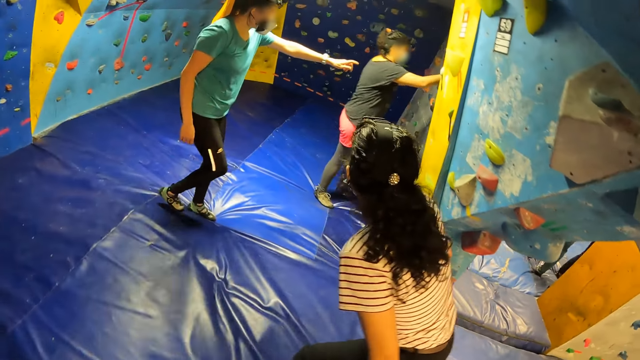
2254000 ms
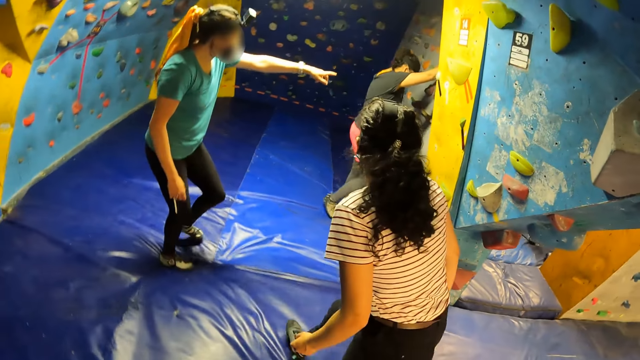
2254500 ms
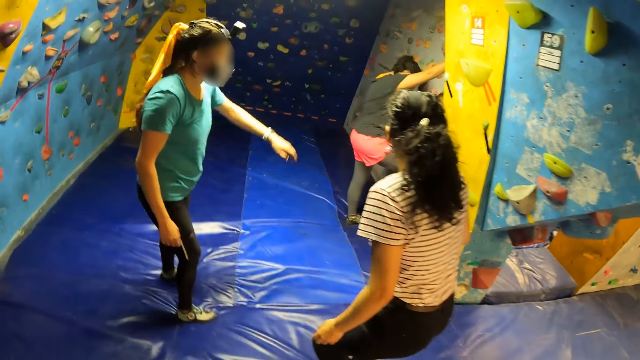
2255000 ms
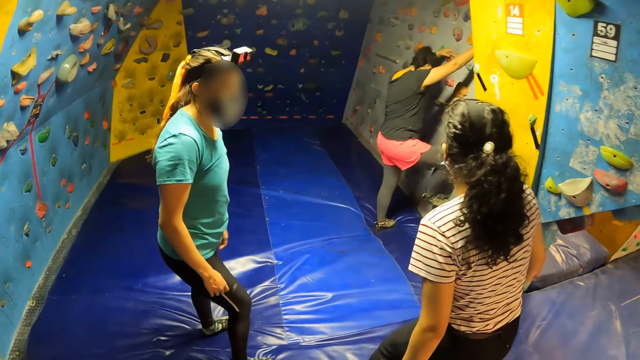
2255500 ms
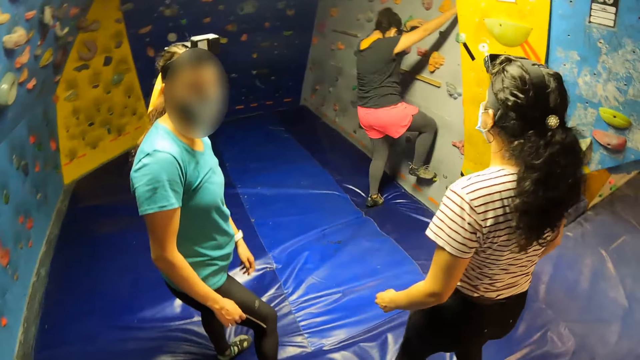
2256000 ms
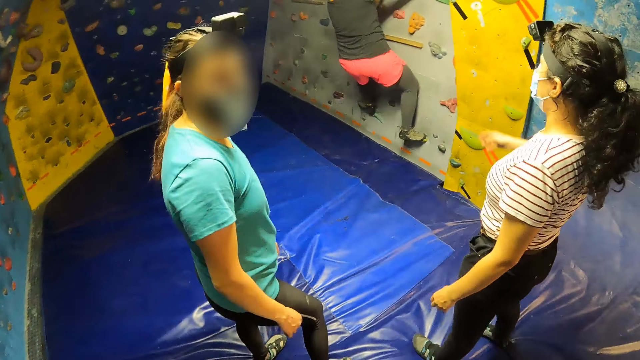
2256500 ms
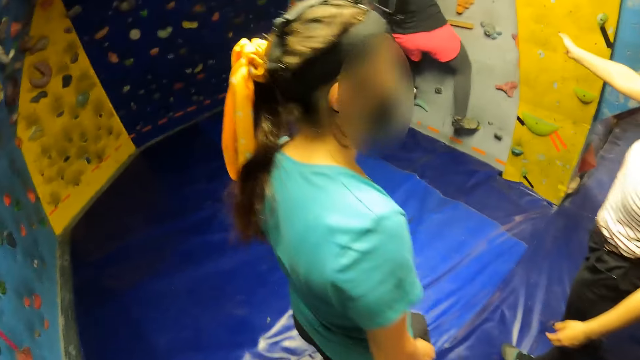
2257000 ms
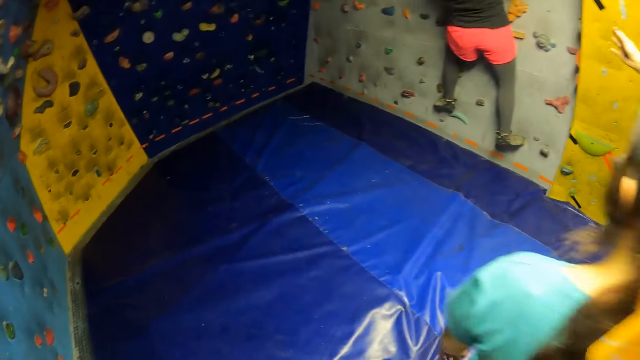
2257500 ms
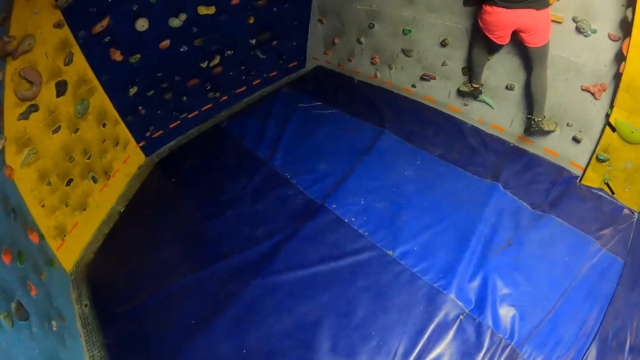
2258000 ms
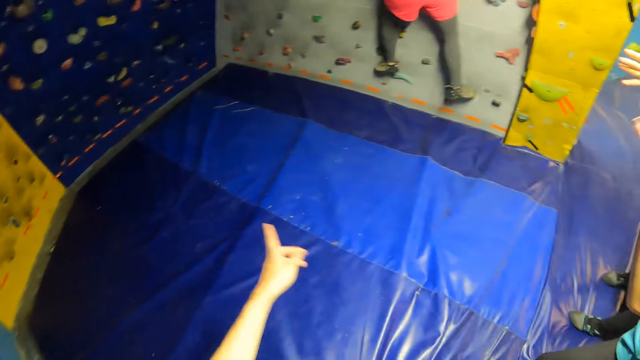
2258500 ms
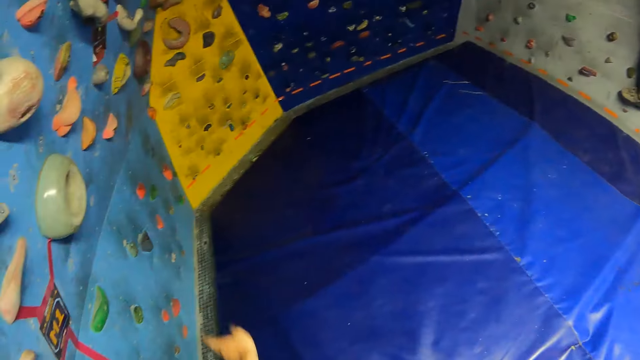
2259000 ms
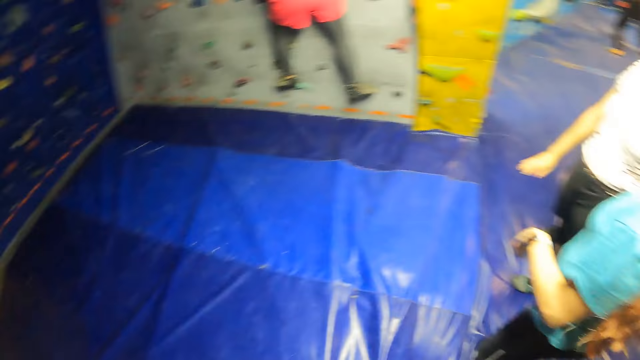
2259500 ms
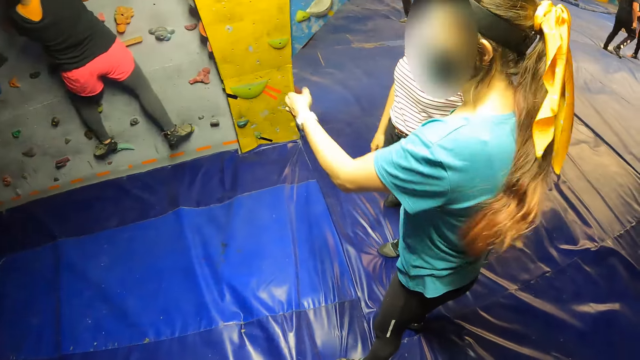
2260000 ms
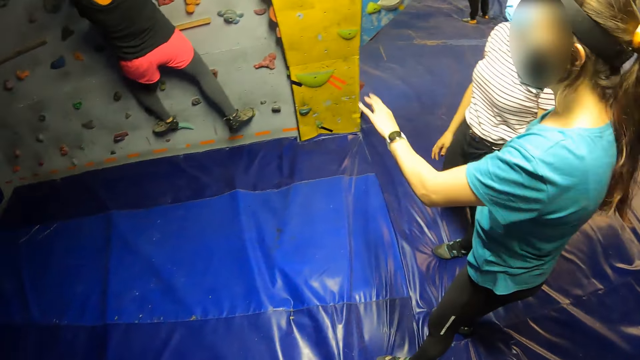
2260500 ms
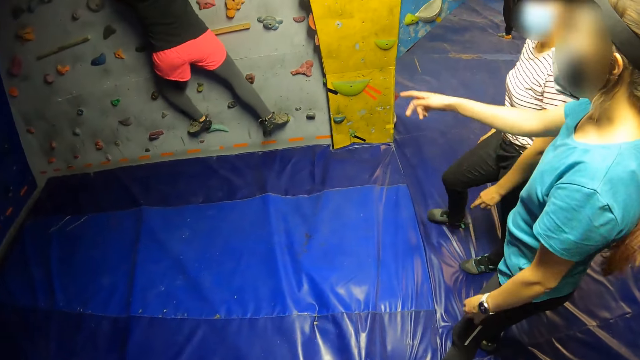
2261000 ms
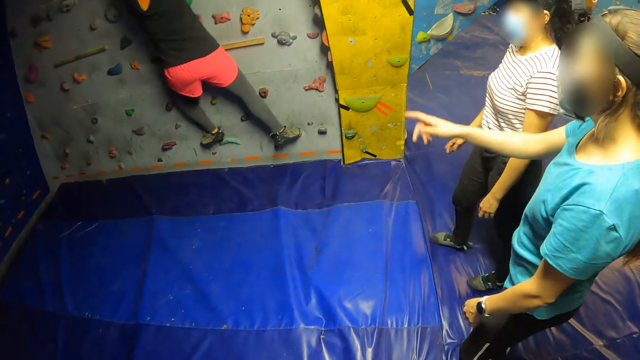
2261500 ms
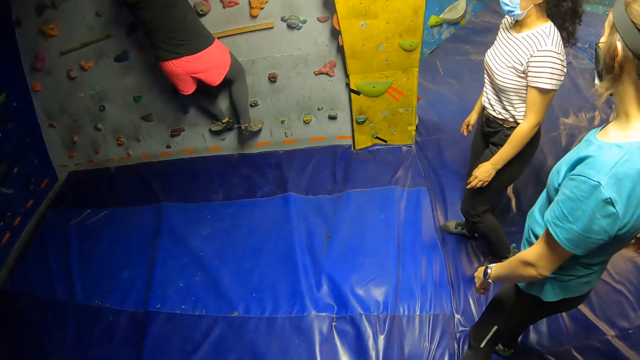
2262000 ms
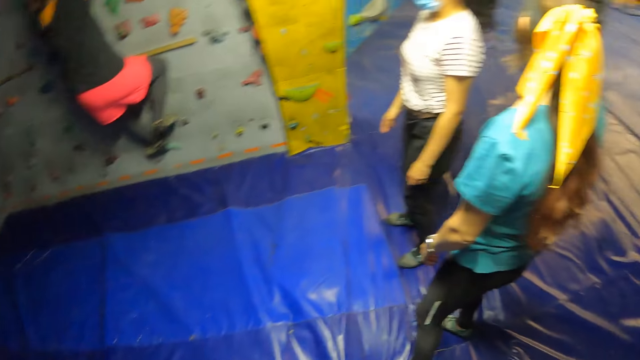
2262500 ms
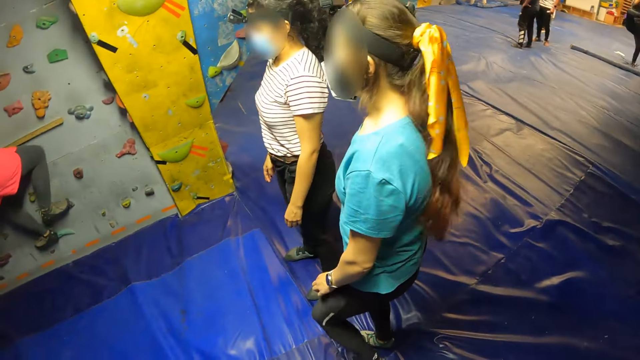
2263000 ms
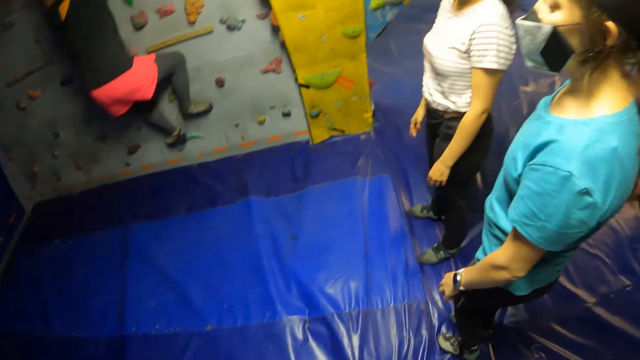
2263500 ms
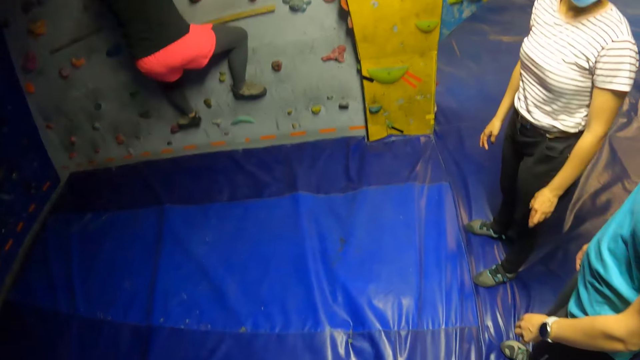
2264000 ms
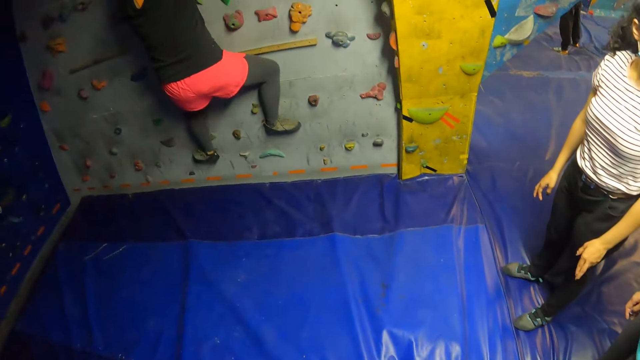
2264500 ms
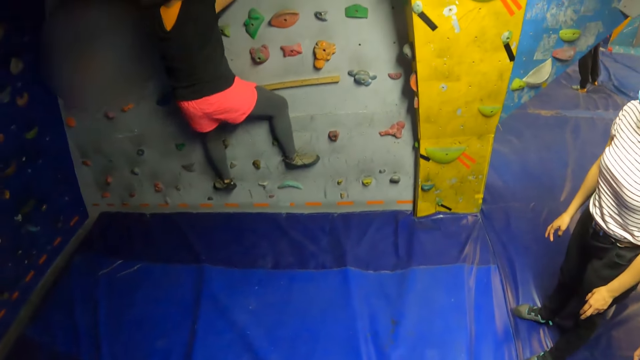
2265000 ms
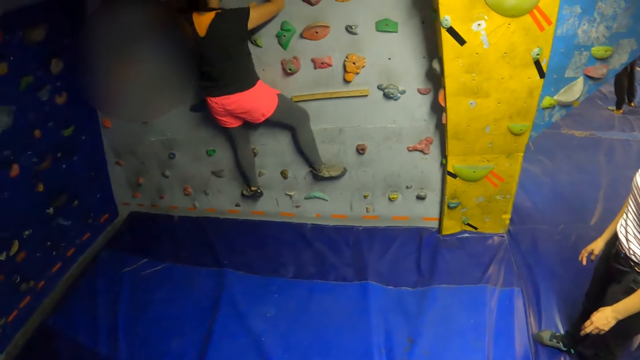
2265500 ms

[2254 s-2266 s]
A girl climbs a bouldering wall with both hands and legs. The camera wearer points at the floor. They interact with the girl.

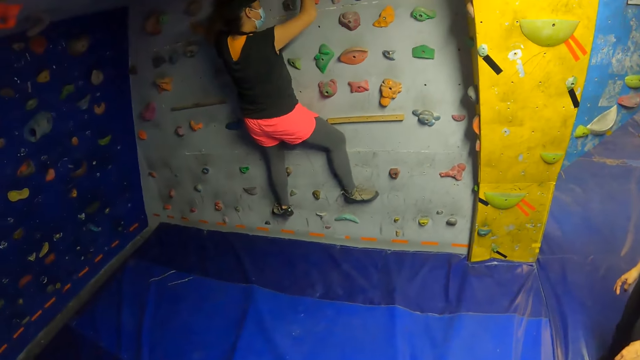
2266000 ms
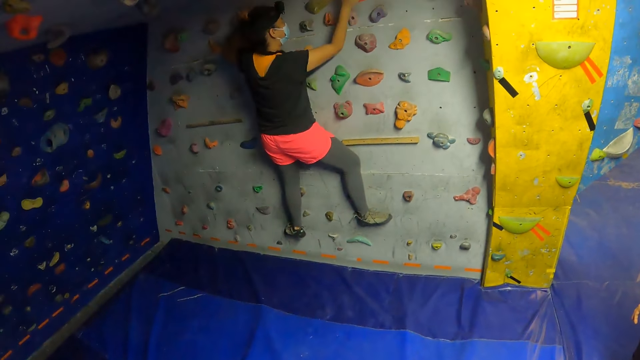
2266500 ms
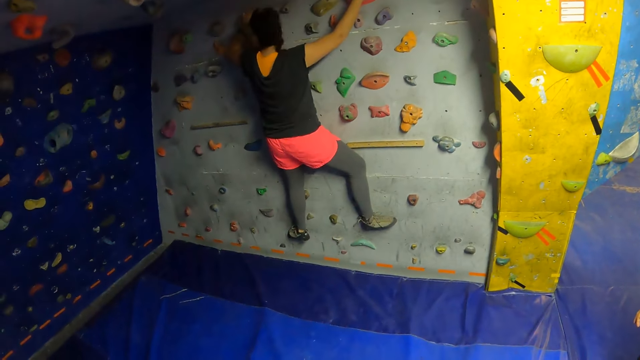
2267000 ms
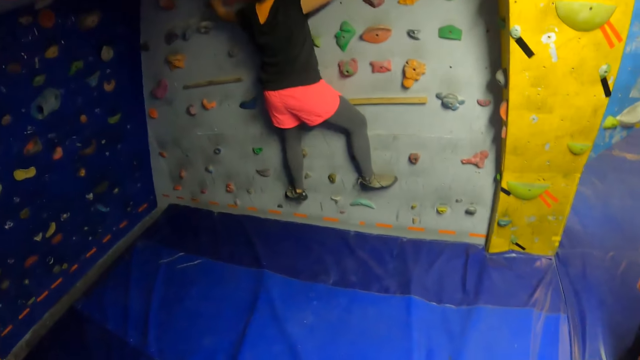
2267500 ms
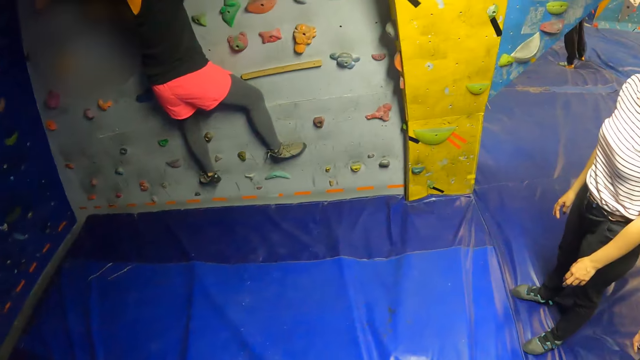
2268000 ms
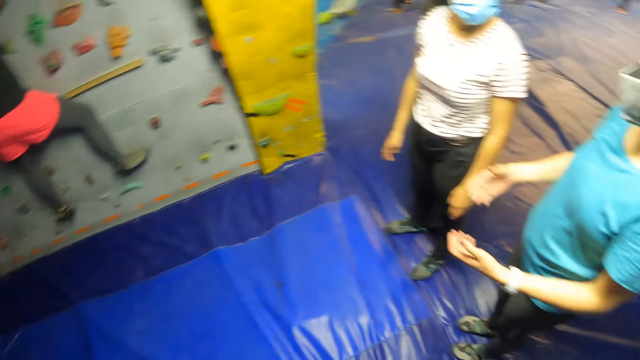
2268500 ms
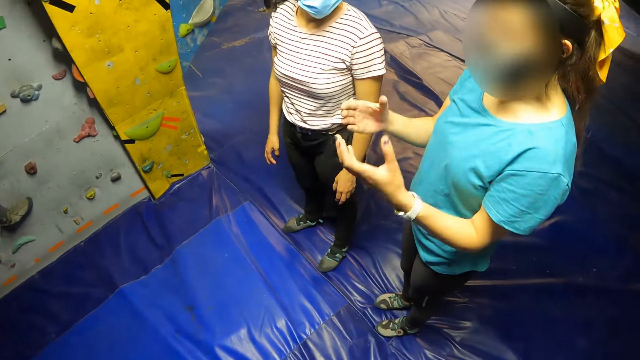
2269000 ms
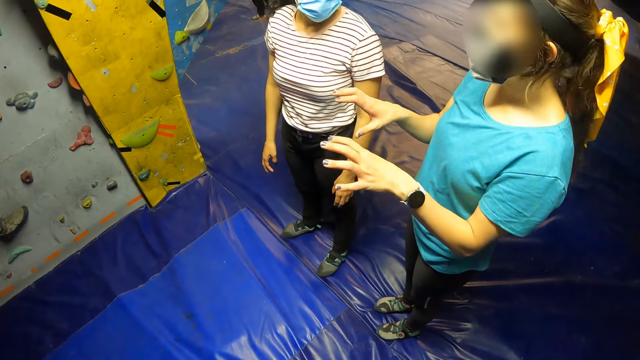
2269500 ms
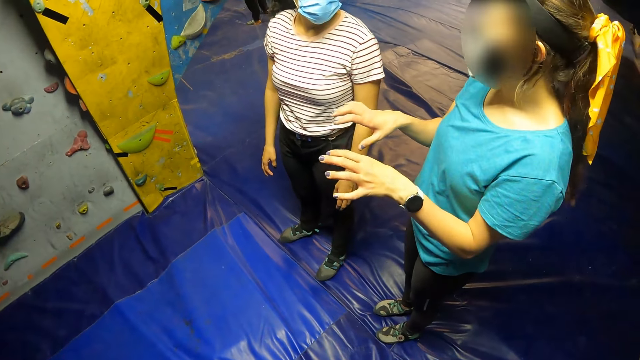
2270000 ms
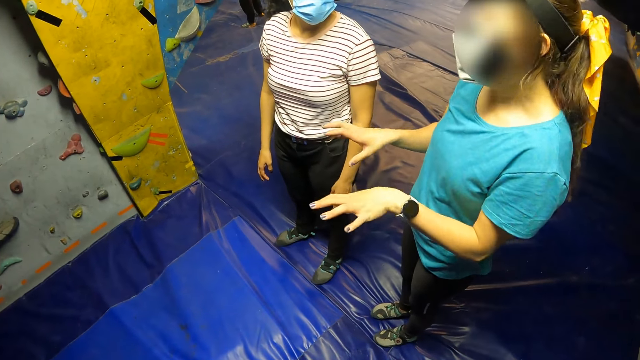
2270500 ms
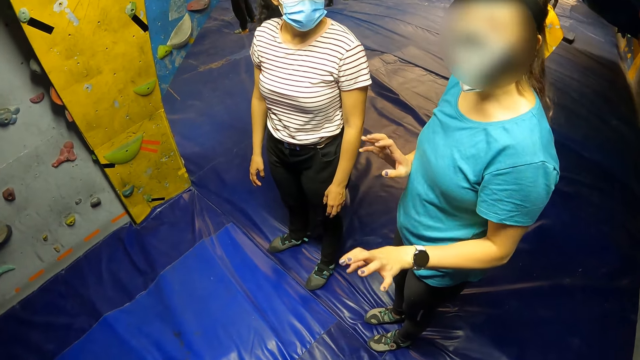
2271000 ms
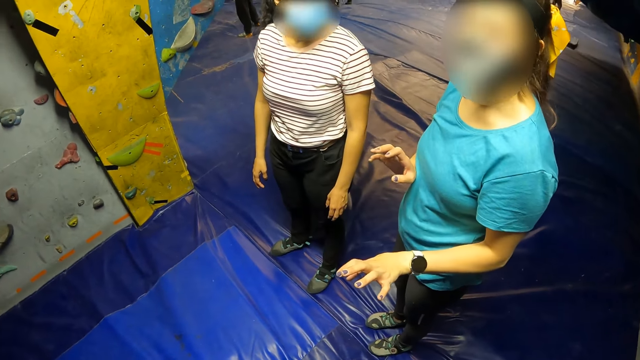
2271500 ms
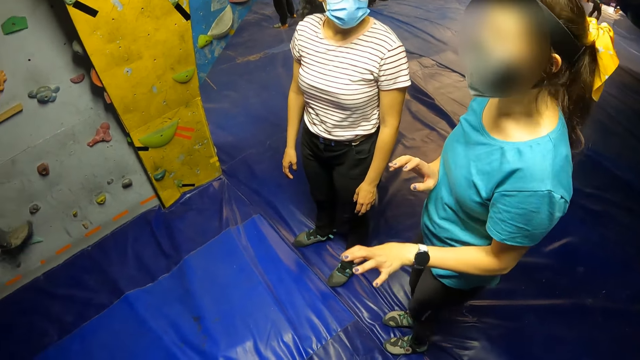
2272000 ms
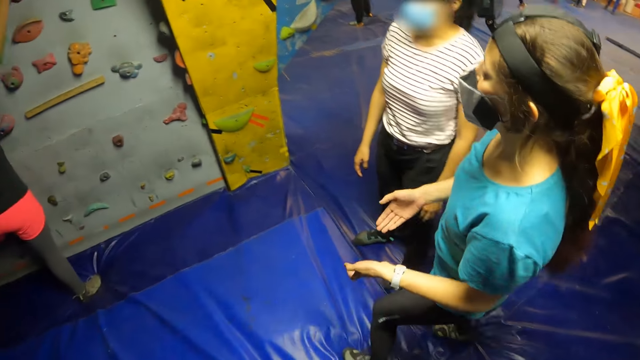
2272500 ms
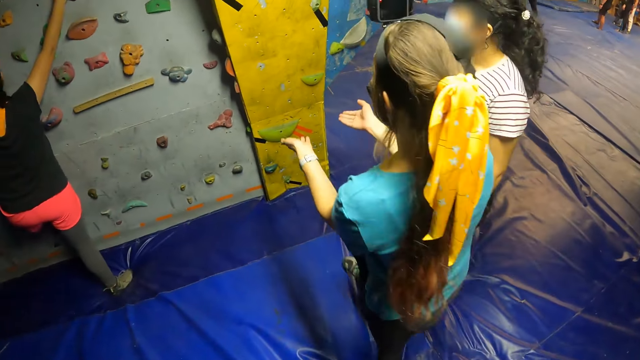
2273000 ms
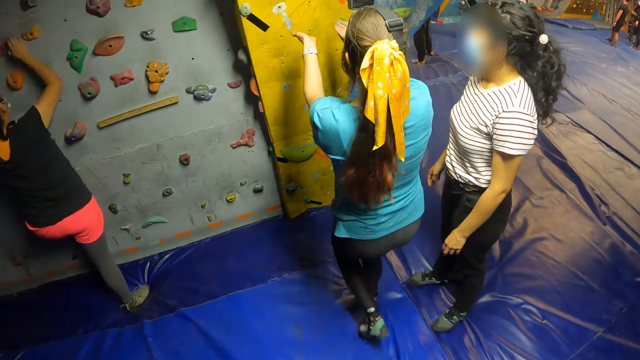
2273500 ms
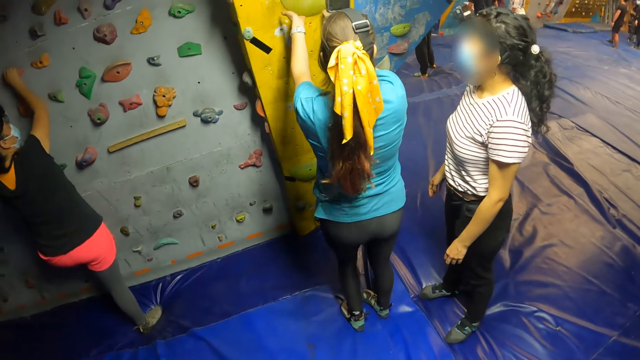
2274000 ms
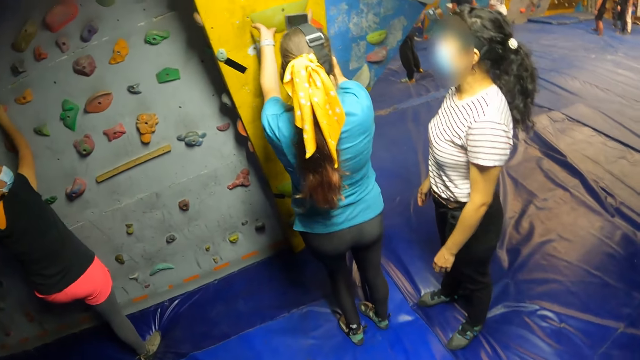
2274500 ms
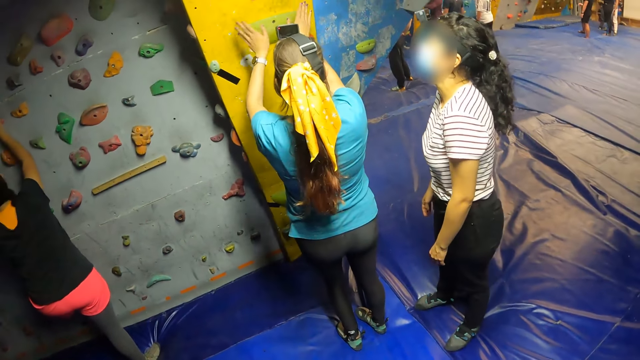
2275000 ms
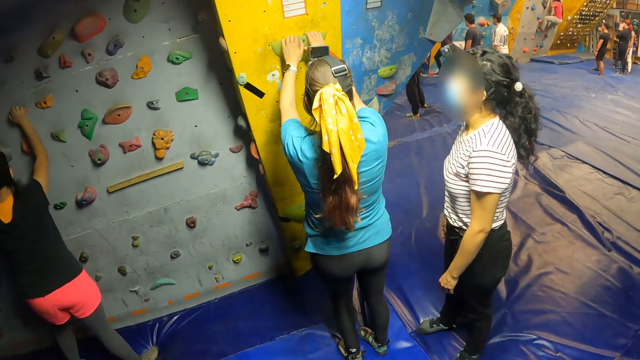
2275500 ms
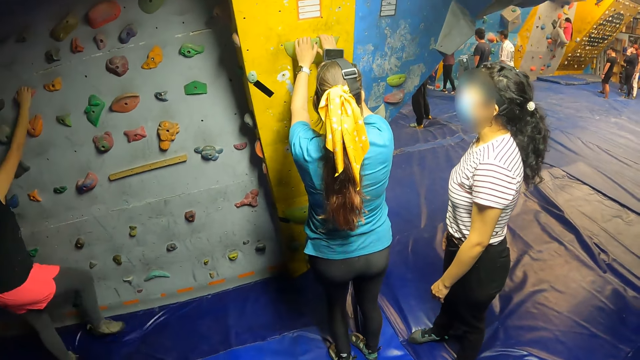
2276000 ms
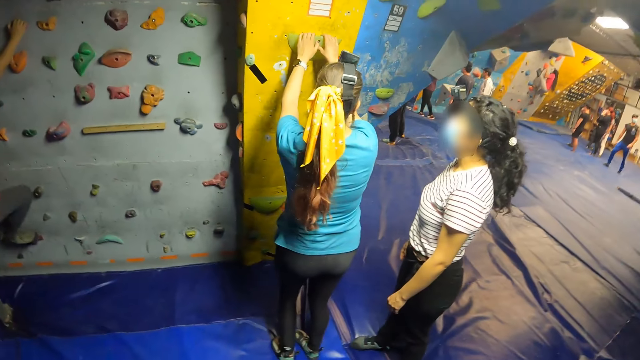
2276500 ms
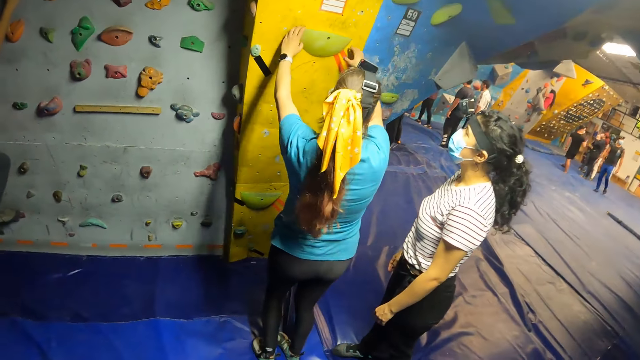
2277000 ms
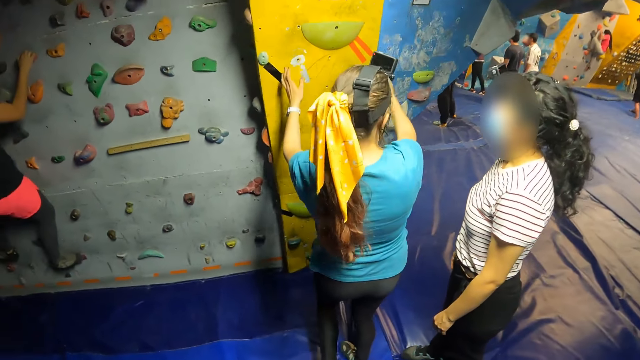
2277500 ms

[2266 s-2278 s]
A woman uses gestures. The woman walks around. A girl touches a climbing hold with both hands. The woman instructs another girl.
